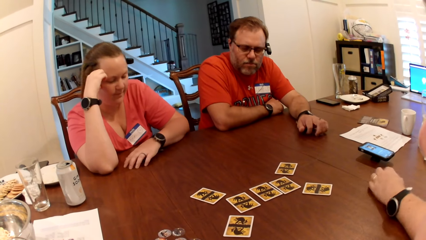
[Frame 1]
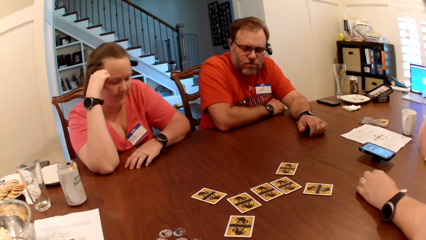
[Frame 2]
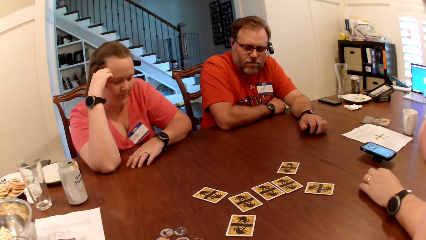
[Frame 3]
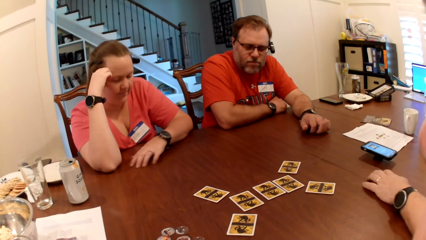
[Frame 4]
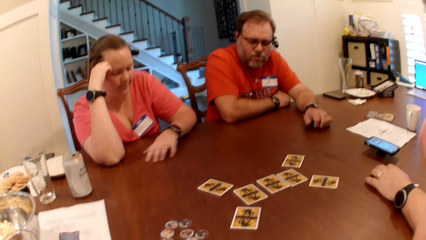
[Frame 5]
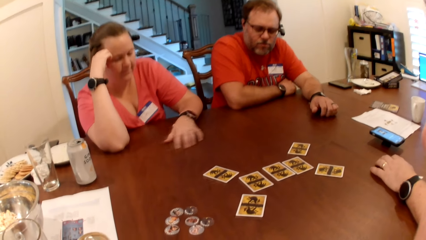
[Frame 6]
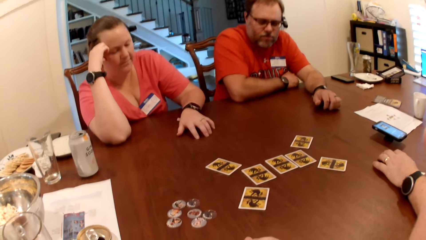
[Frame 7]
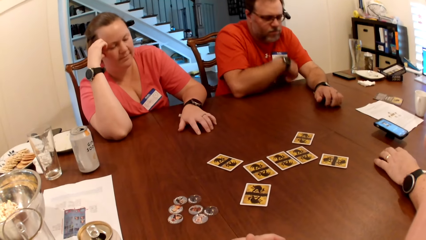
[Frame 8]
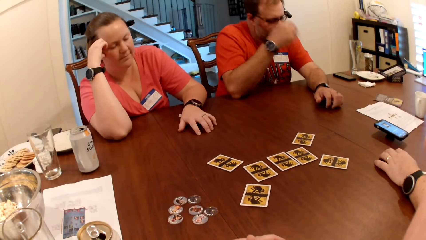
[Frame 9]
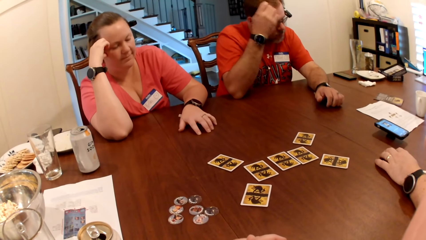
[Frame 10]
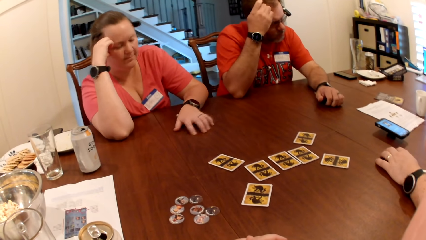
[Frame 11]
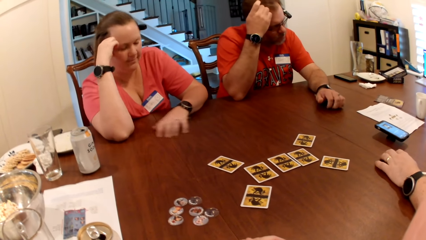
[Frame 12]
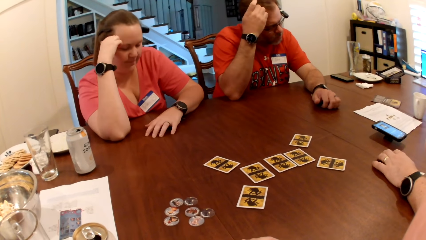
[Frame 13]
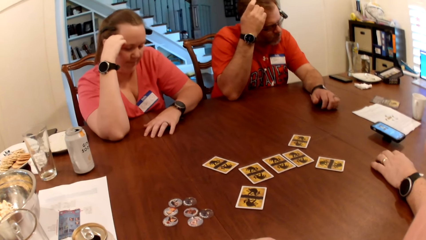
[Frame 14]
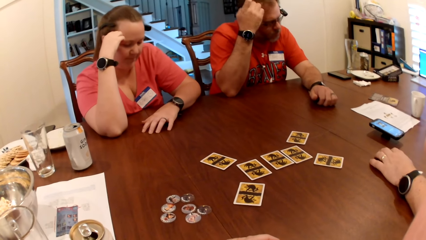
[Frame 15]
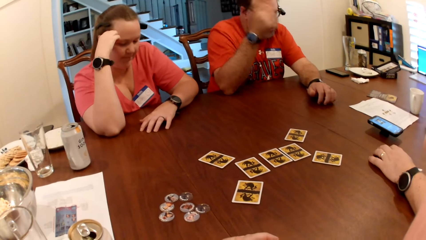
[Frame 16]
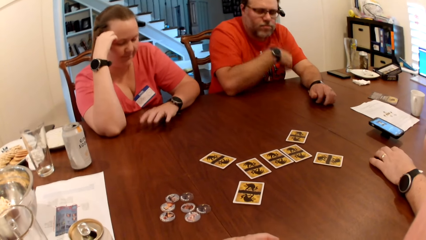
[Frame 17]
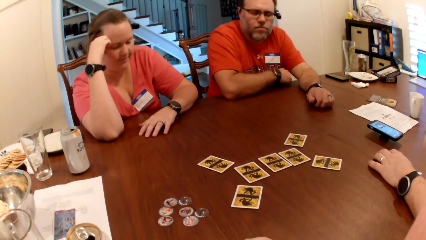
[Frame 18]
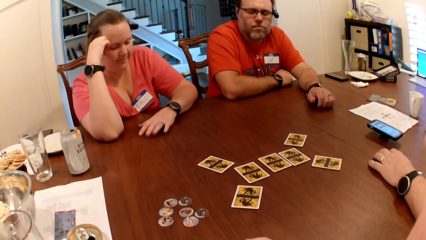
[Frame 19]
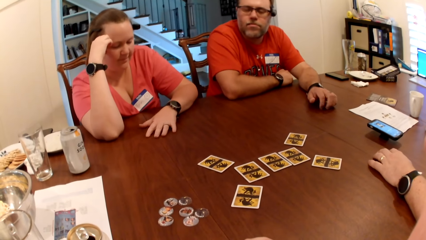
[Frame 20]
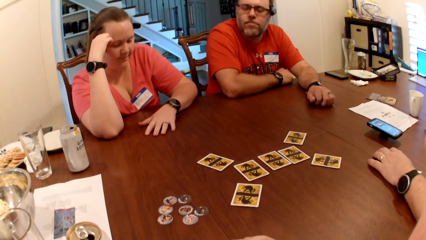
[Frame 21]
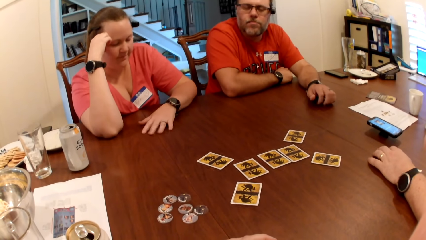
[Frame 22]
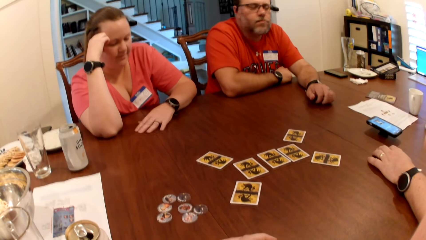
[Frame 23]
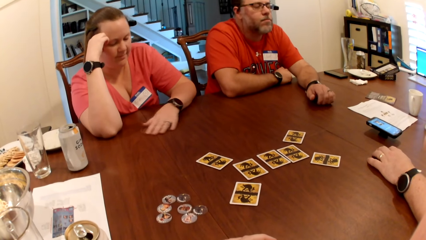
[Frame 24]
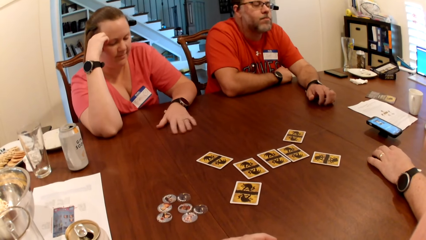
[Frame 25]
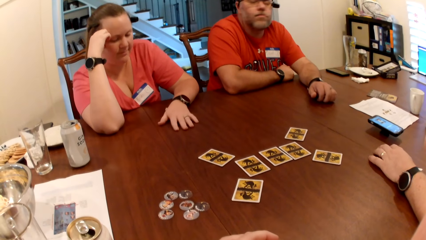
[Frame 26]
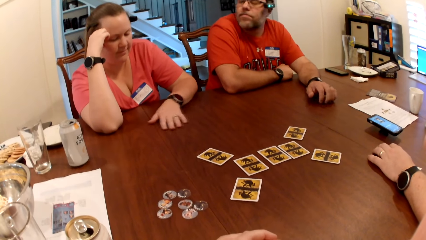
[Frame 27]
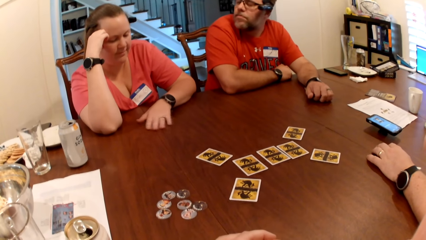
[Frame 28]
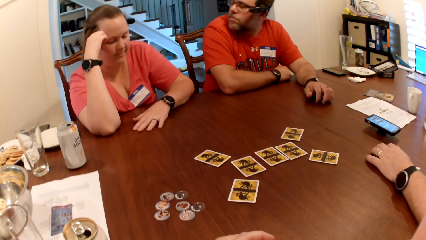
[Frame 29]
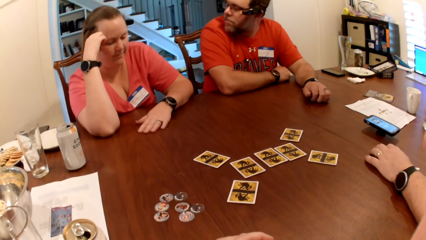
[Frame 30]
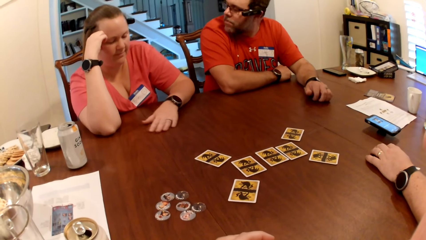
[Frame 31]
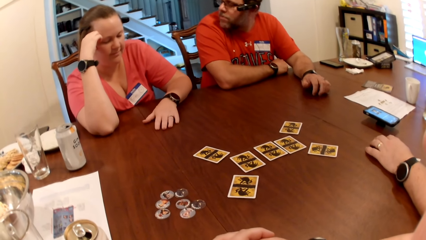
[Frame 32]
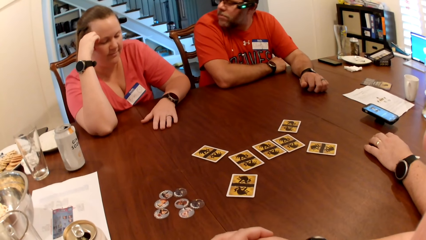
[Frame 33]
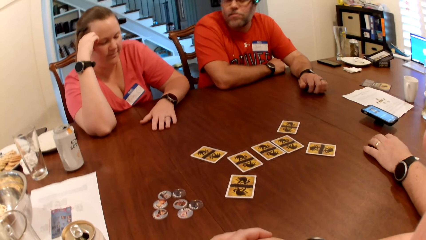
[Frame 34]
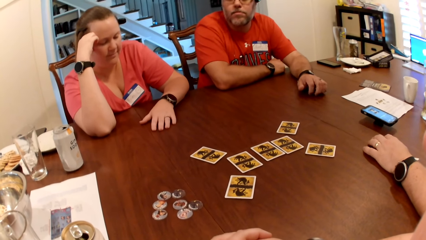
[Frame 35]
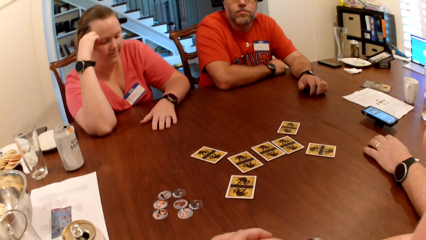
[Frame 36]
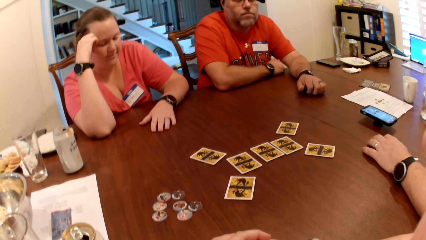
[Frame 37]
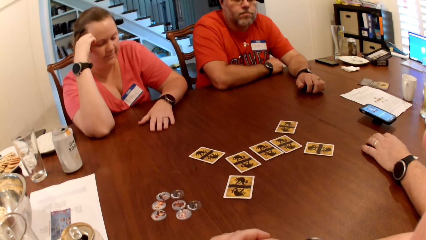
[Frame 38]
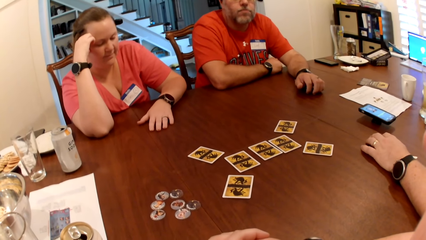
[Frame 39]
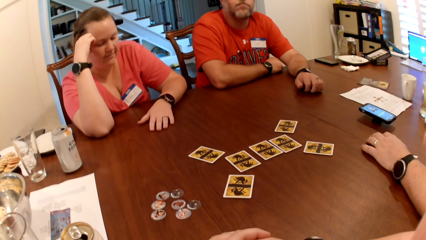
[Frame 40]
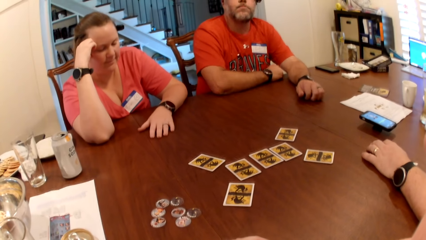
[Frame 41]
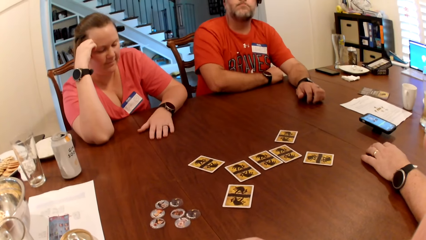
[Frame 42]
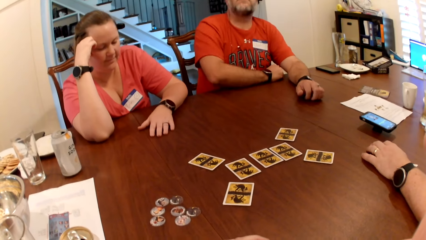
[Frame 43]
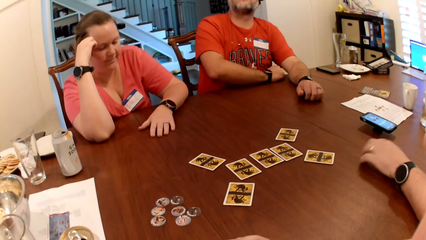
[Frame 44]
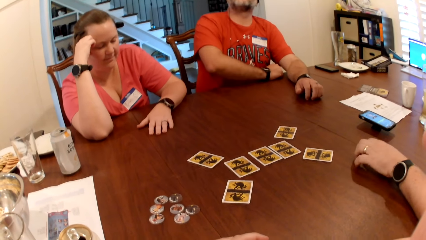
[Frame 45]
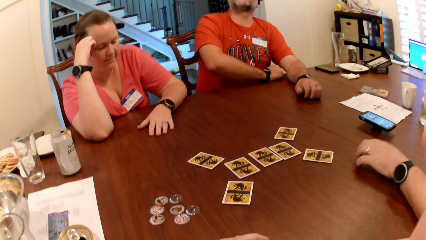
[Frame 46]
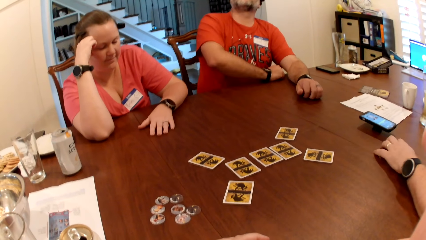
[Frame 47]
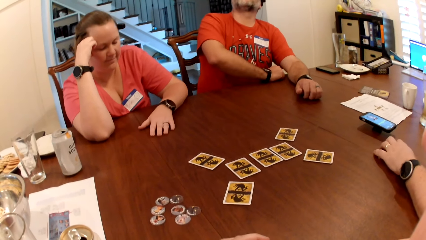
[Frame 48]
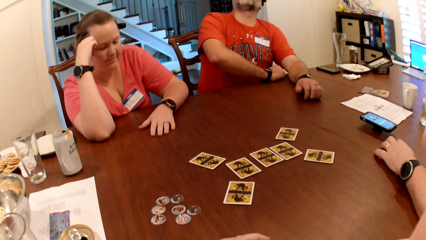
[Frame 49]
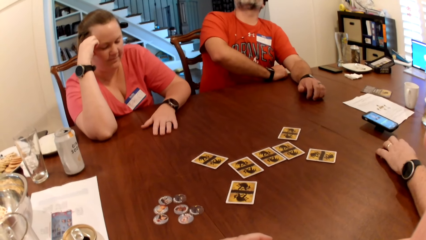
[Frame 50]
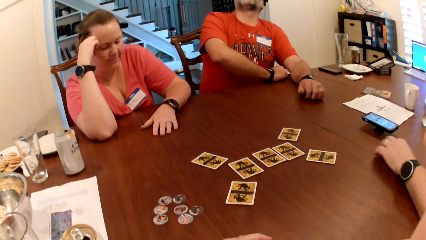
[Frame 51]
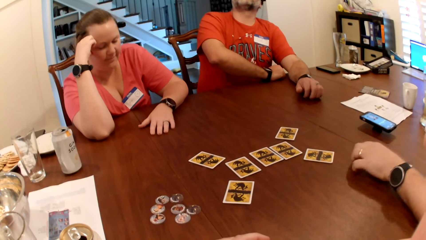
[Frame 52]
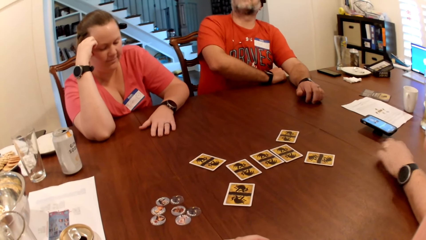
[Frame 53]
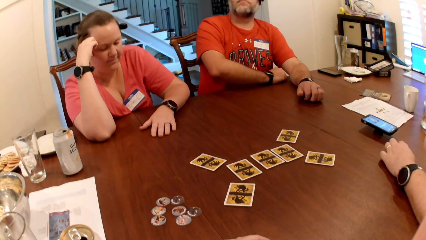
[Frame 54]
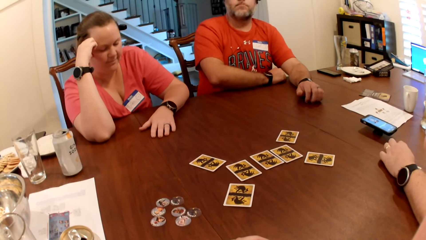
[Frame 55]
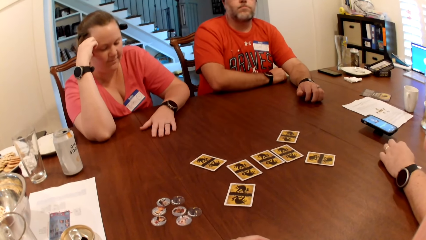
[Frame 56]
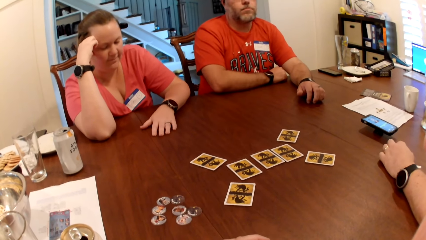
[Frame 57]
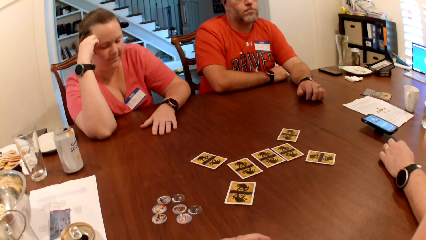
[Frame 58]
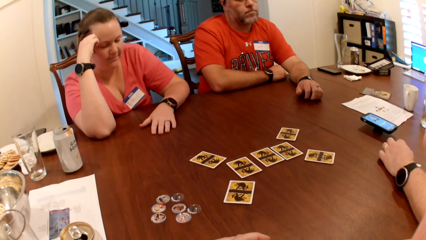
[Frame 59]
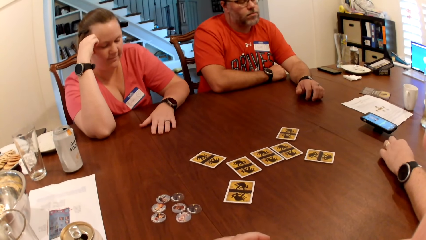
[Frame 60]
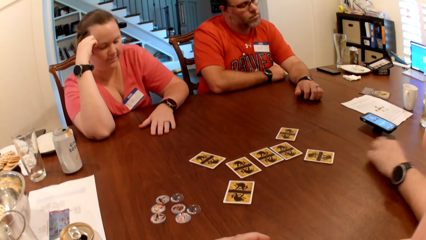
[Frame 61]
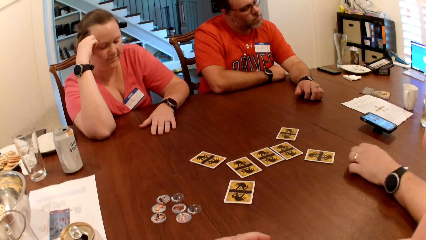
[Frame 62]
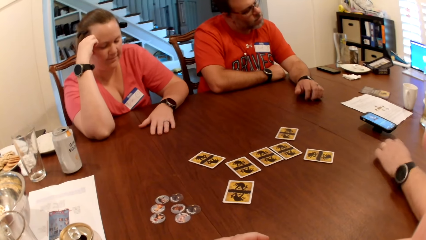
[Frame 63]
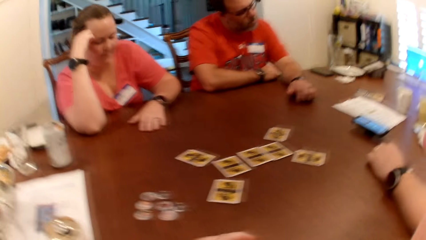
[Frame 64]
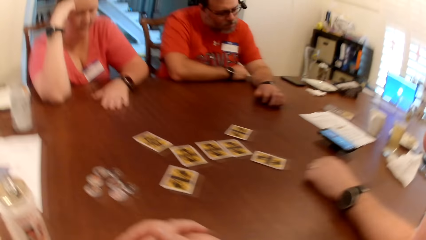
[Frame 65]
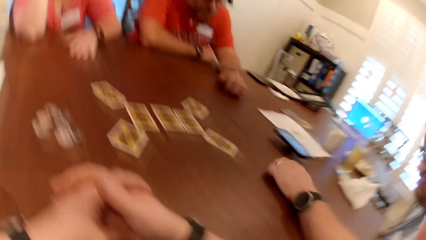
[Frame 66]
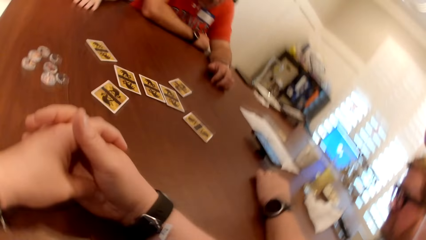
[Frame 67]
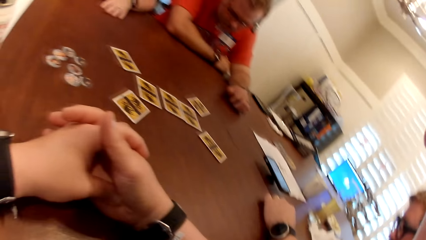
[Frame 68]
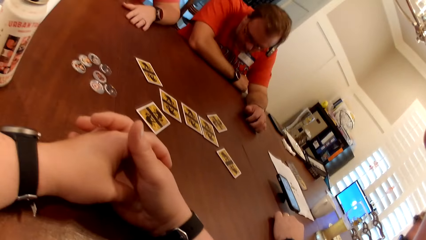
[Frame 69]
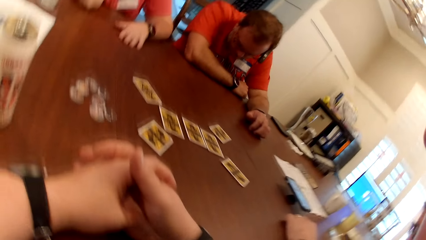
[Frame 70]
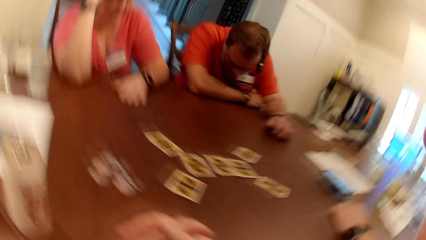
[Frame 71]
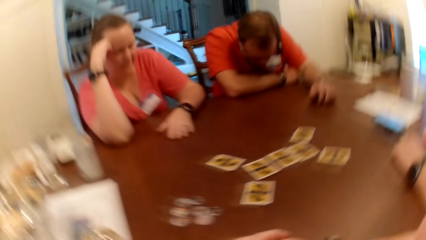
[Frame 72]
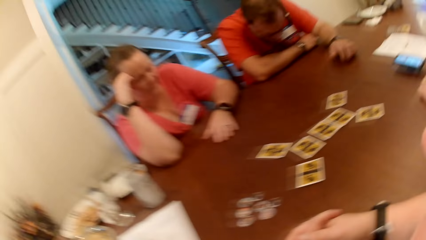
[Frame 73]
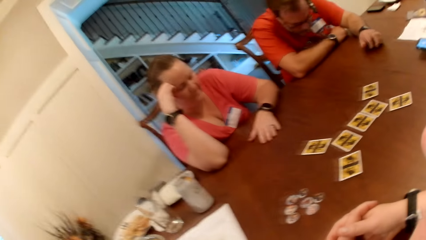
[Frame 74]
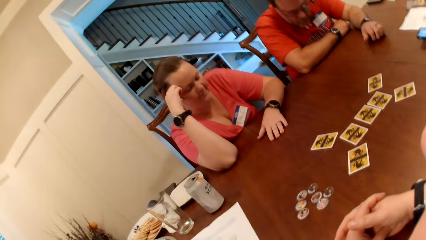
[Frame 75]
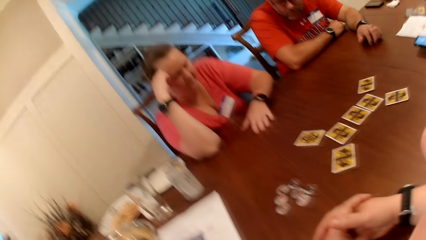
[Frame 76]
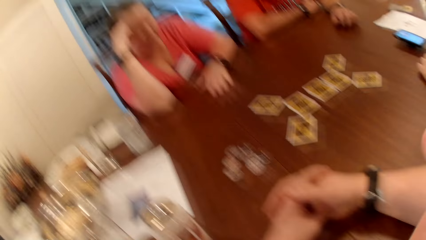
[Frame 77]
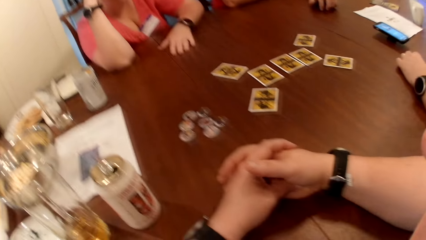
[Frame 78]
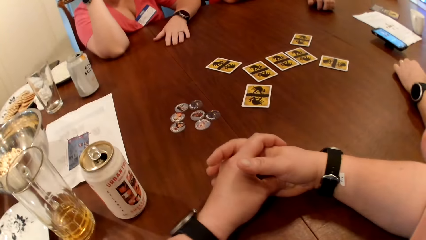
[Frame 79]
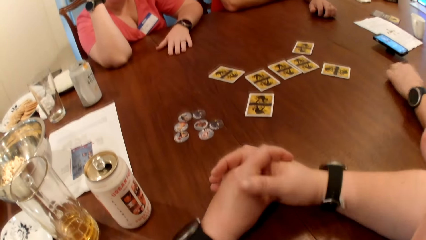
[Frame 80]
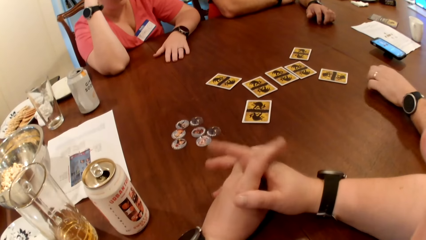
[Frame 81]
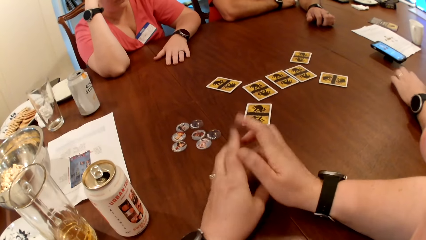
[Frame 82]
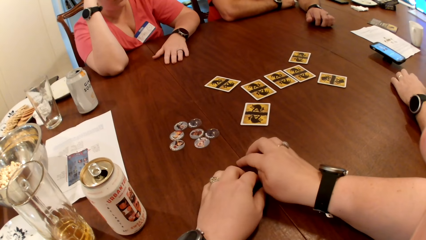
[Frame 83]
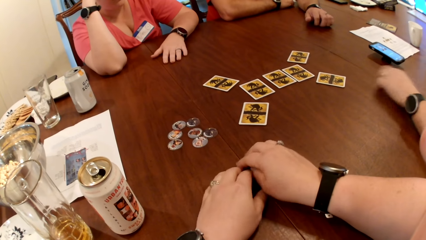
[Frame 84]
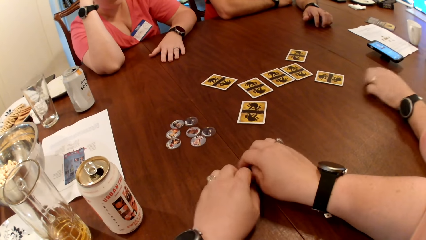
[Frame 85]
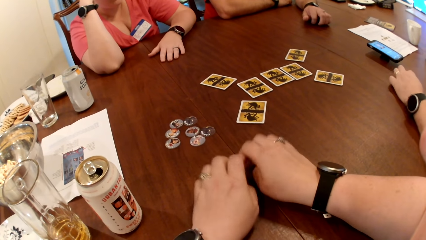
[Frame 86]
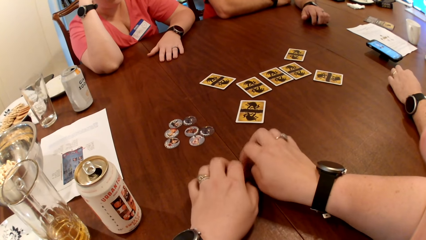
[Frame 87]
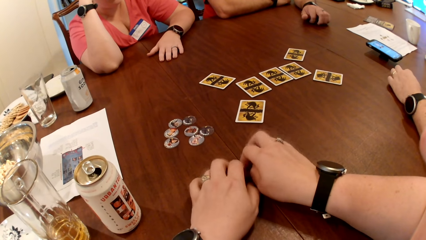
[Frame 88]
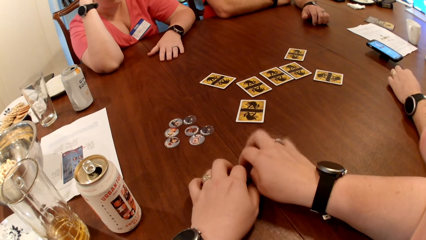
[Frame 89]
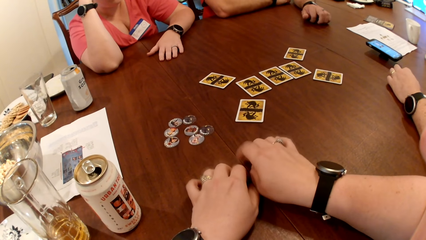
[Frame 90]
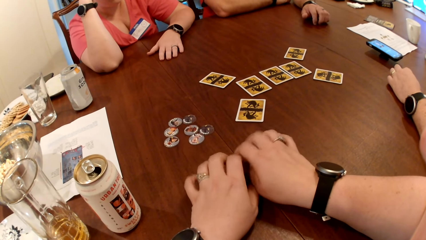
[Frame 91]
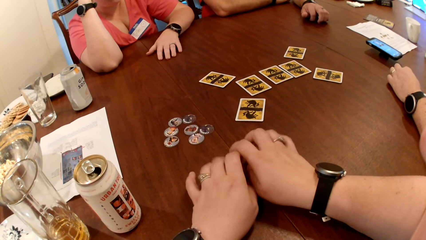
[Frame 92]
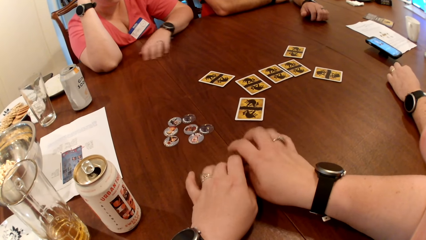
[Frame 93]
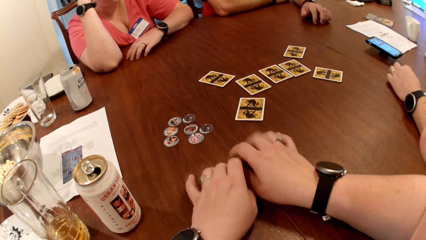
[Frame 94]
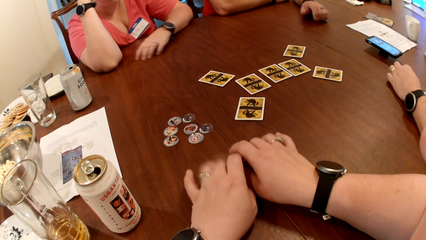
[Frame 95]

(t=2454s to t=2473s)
A man scratches his head with his right hand. The man drops his right hand on the table against his chest. The camera wearer taps the table with her hands.
